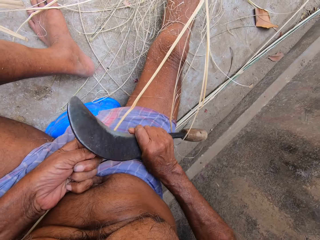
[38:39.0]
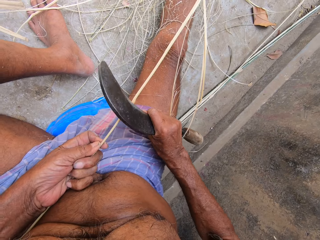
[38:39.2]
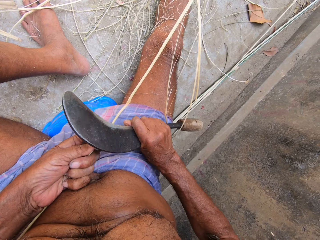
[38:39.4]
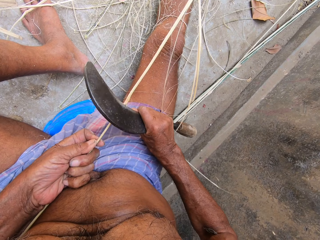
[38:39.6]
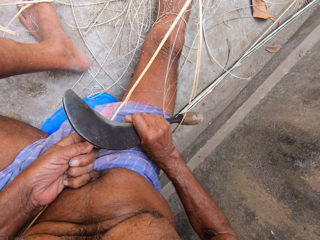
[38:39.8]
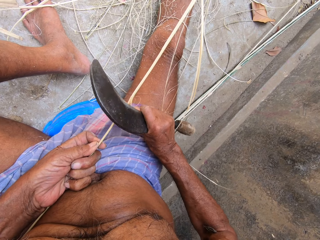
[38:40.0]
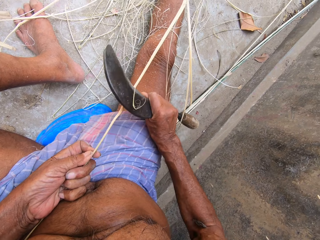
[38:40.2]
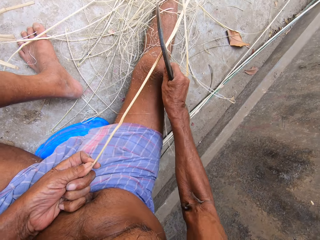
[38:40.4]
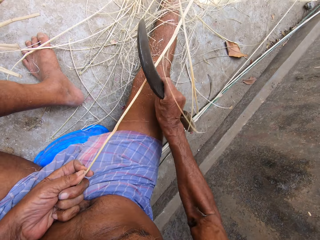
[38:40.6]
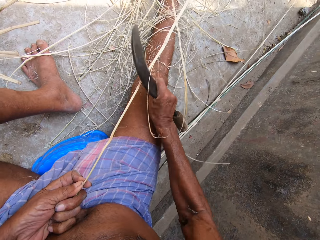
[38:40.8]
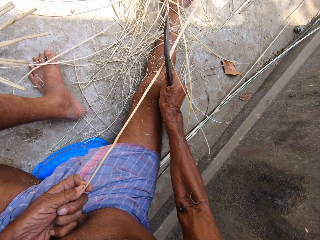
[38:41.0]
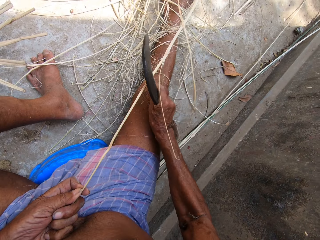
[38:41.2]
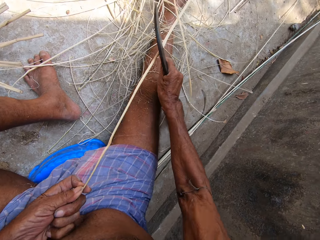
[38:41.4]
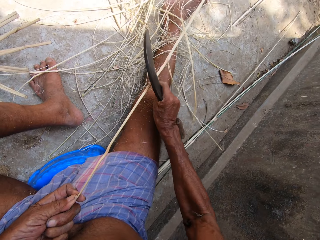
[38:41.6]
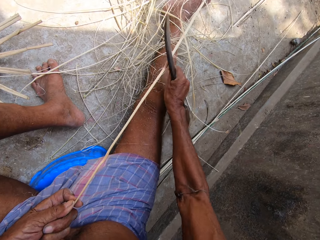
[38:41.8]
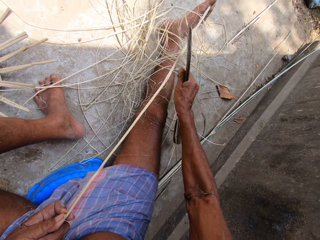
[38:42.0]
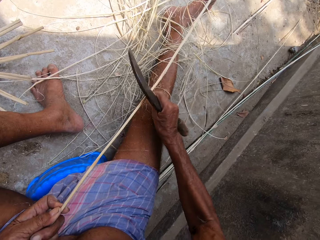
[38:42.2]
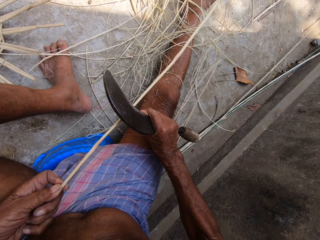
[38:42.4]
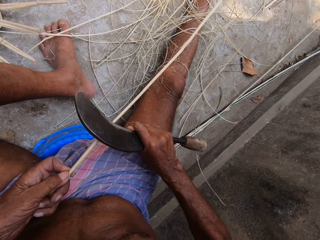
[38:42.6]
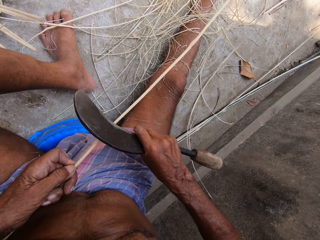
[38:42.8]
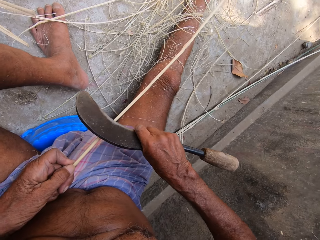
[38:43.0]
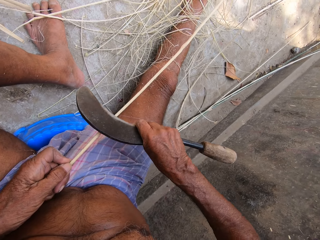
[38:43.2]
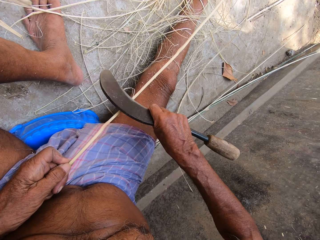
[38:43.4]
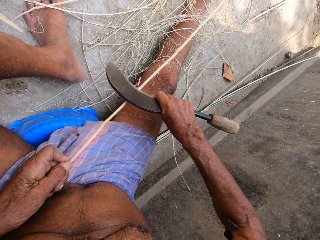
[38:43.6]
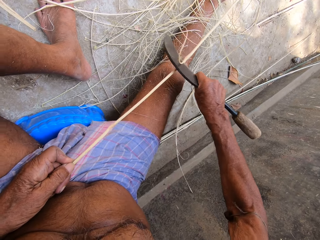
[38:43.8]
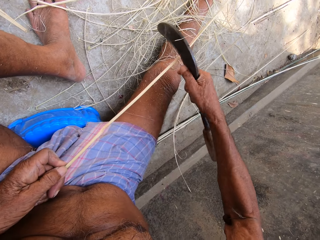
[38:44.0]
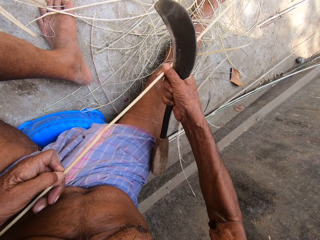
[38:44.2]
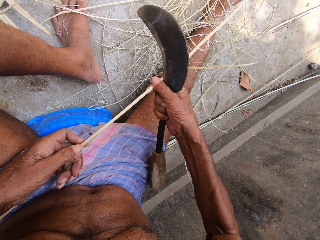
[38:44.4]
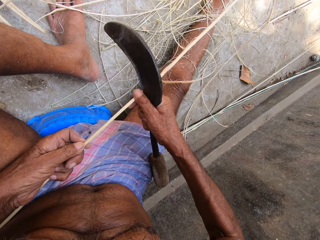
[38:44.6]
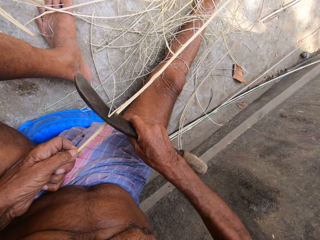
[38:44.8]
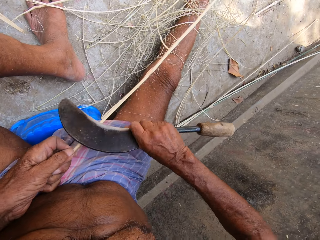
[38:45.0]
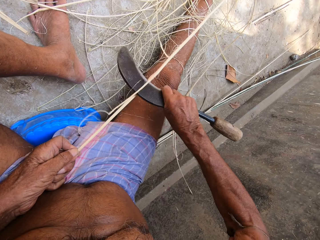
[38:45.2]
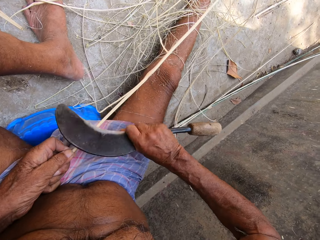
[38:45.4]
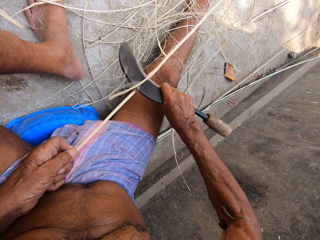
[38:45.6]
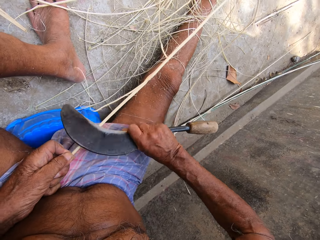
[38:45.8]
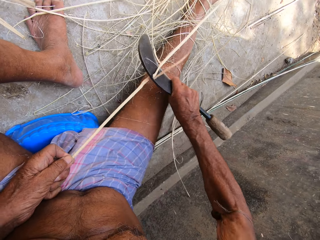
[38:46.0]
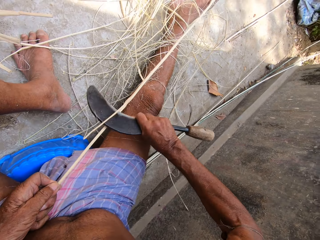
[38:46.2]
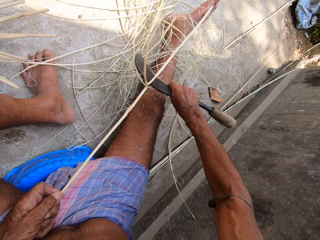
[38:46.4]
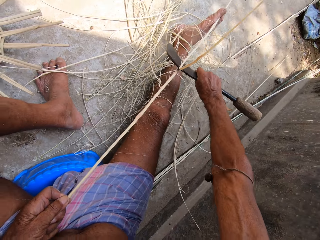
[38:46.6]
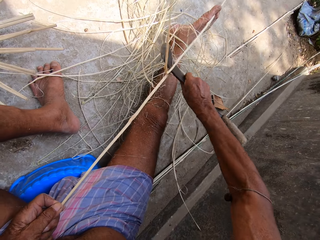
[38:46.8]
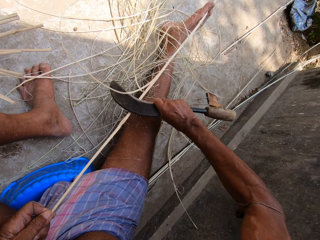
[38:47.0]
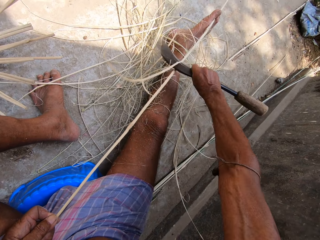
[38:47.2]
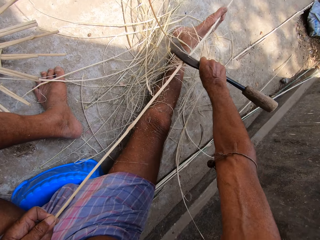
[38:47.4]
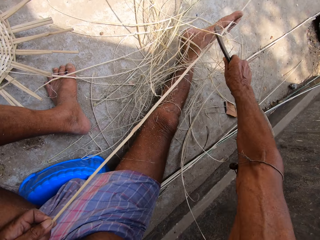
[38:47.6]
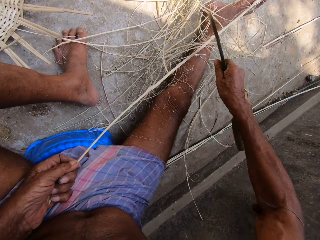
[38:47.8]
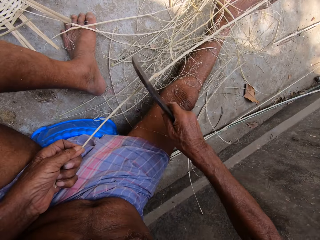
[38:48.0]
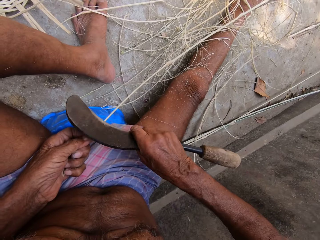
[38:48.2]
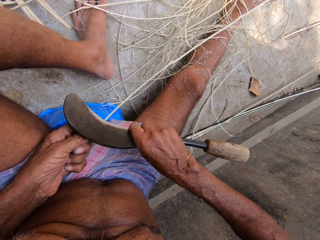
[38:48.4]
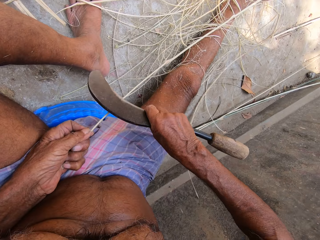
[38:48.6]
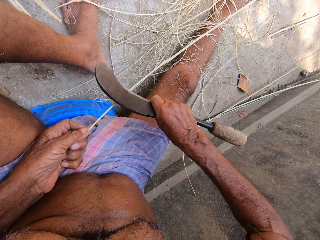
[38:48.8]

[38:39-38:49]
The camera wearer scrapes the stick blade. He scrapes it again. He adjusts the stick with his hands. He scrapes the stick blade. He holds the stick with both hands. He peels raffia from the stick in his left hand with the sickle in his right hand. He scrapes the stick blade.

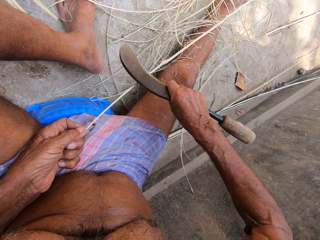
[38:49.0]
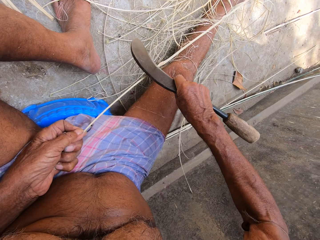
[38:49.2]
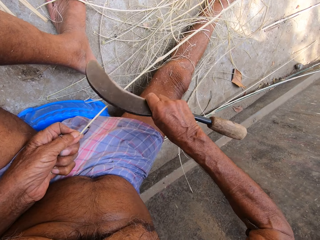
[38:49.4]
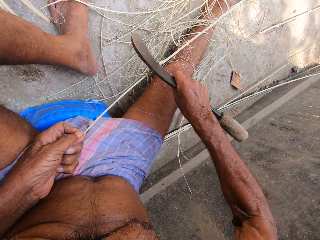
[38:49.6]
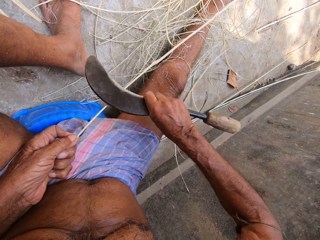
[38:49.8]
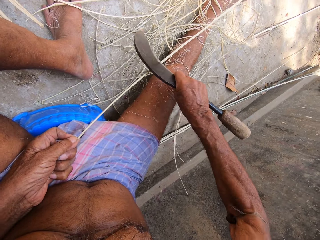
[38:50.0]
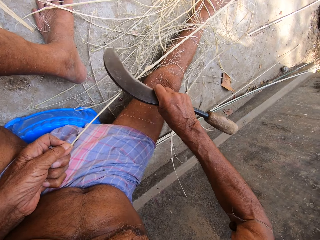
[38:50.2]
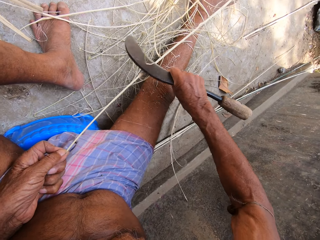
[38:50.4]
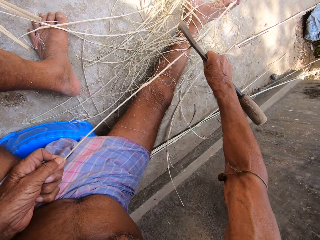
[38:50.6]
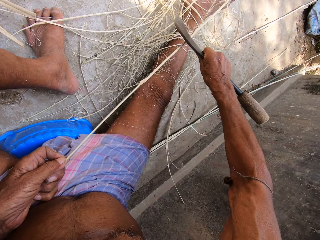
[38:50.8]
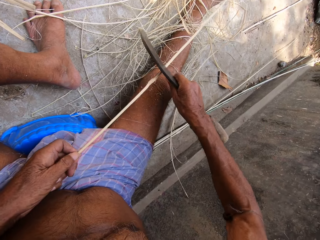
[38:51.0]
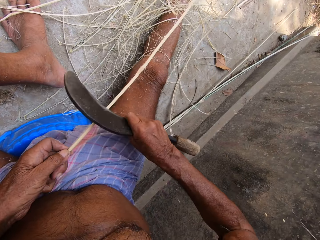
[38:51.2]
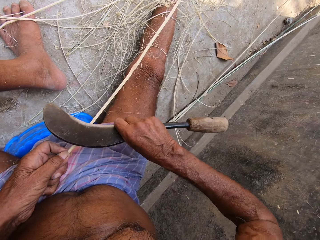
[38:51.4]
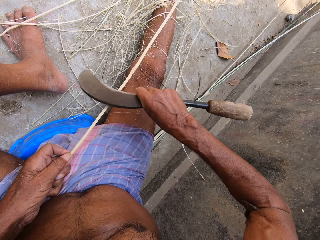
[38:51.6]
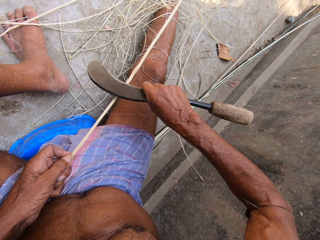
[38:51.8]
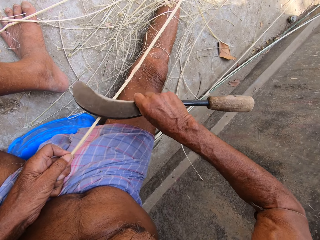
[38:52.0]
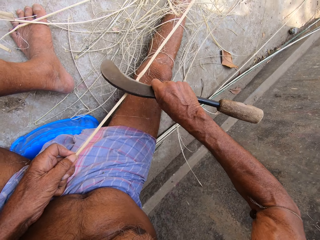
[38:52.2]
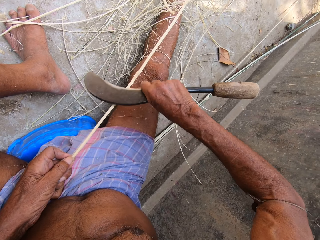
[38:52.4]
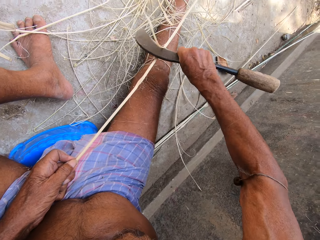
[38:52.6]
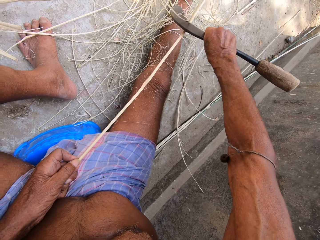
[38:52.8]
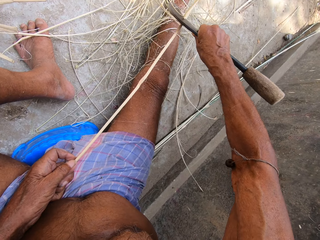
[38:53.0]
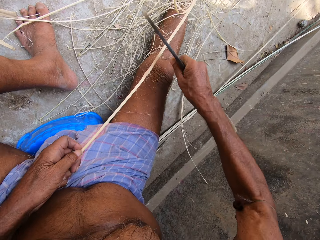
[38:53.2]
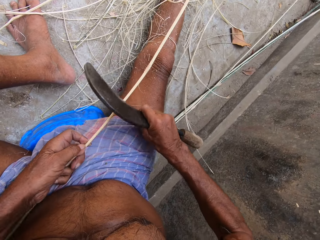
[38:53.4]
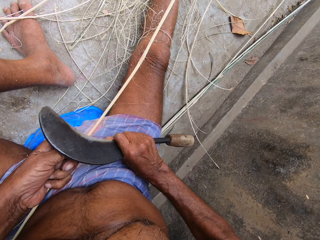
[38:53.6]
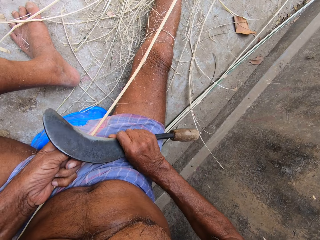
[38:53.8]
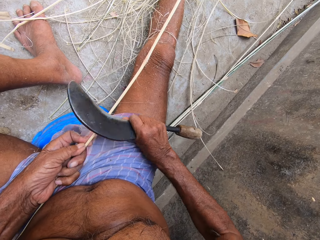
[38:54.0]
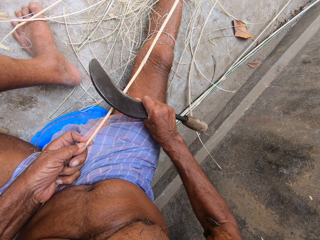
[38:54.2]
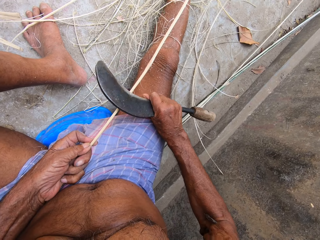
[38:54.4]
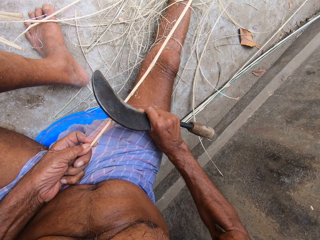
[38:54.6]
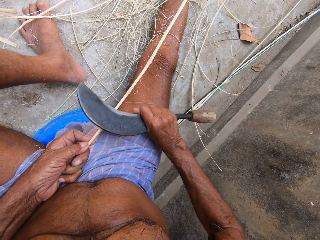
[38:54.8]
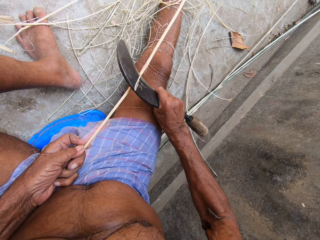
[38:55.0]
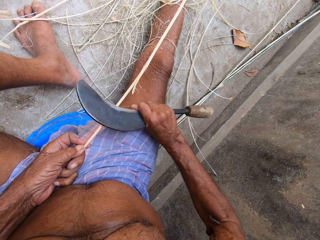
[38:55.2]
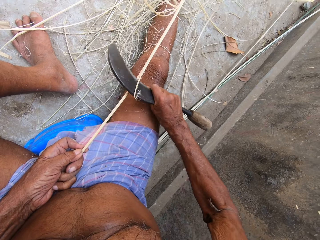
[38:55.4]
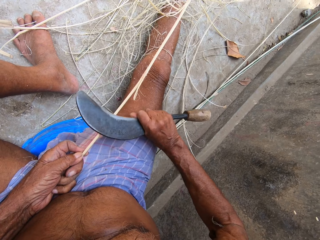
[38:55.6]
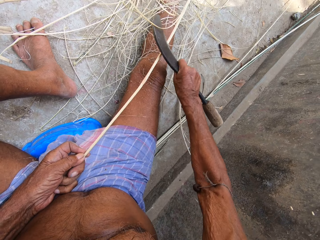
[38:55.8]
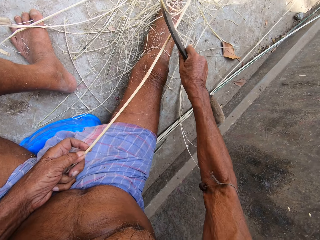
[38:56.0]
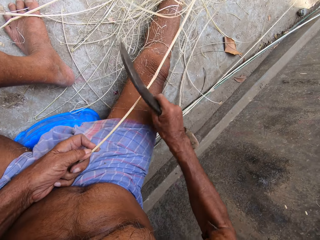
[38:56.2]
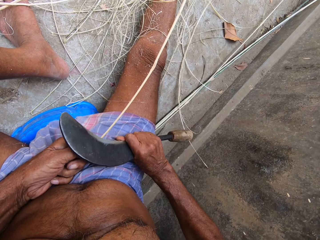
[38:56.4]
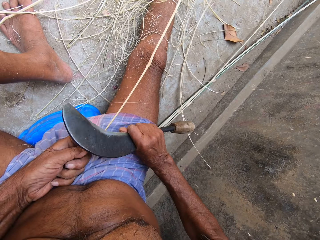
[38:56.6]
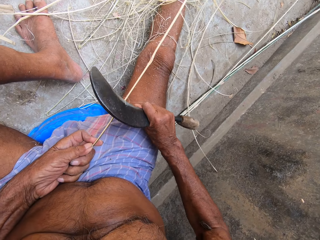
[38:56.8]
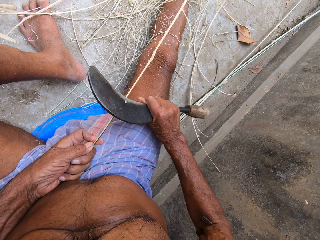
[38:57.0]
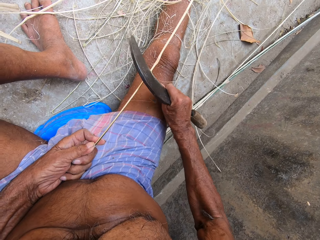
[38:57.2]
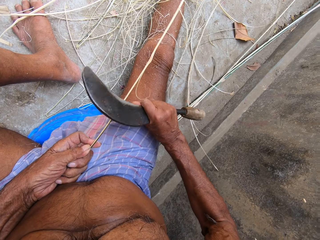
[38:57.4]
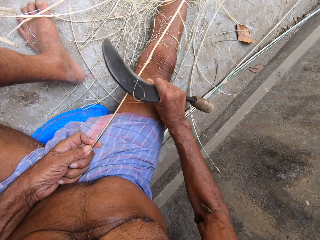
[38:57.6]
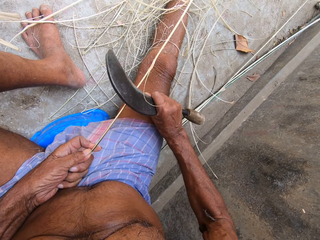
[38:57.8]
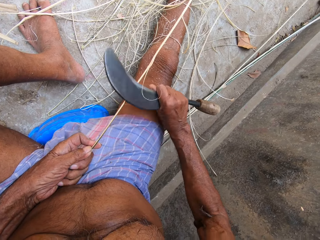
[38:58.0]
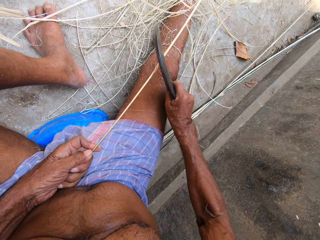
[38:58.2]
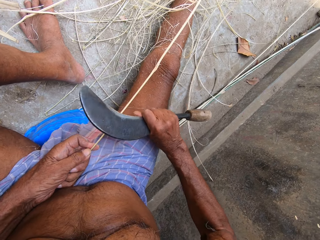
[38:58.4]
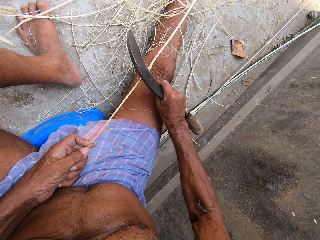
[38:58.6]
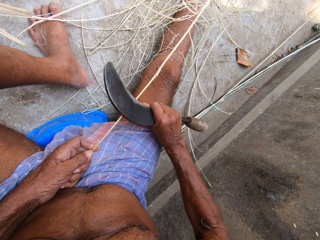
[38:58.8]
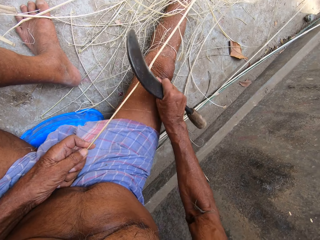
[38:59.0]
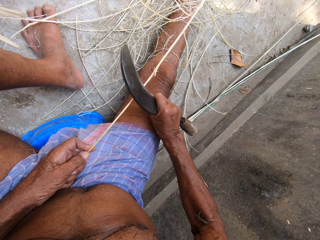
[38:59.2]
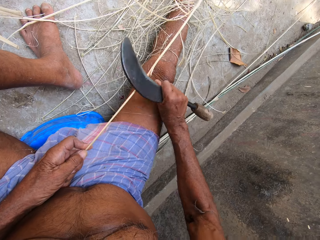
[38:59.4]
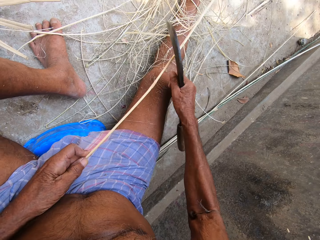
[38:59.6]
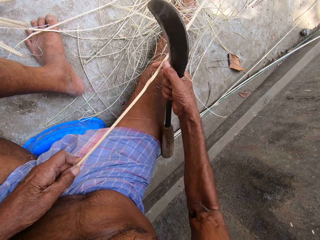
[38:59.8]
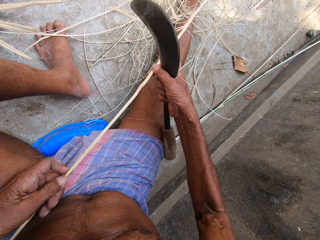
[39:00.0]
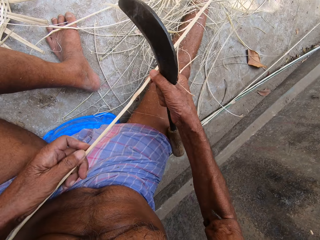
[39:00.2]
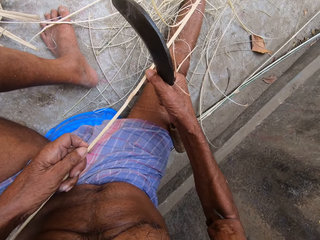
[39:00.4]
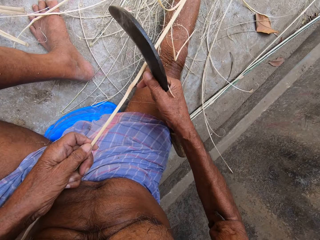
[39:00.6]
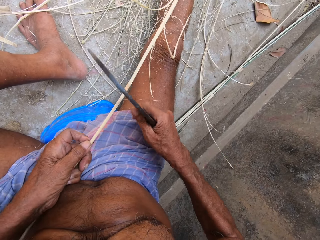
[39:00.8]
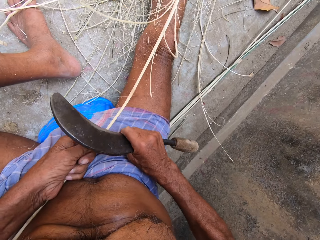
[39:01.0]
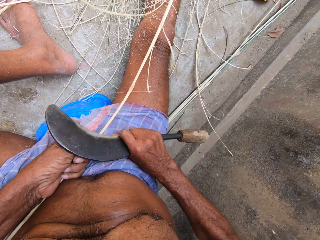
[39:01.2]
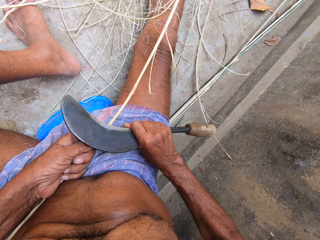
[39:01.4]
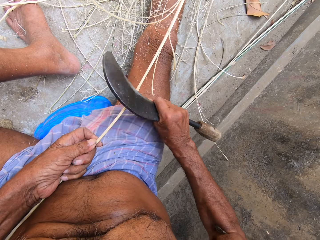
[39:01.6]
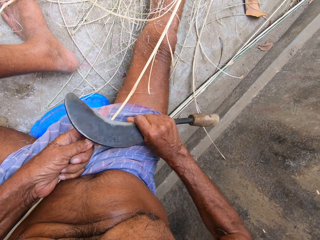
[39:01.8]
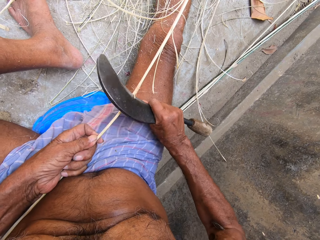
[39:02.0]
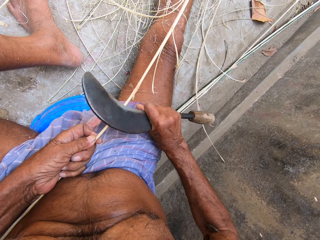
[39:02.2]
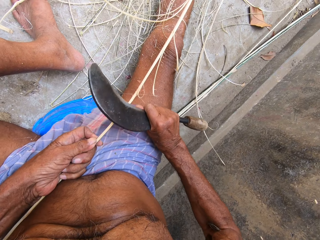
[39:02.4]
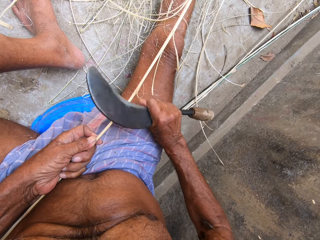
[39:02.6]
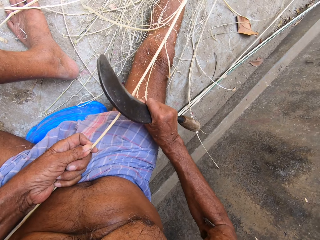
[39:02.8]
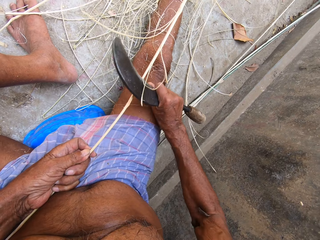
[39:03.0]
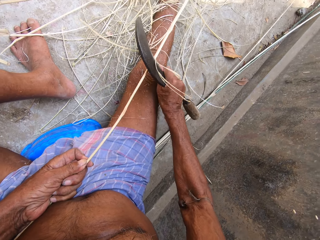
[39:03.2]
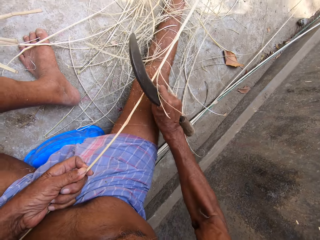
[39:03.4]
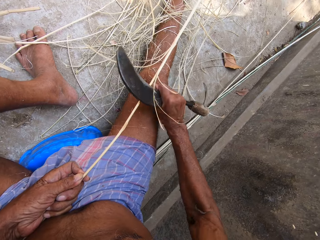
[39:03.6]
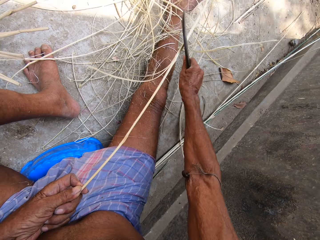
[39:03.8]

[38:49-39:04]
The camera wearer scrapes the stick blade repeatedly. He adjusts the stick with his hands. He holds the stick with both hands. He peels raffia from the stick in his left hand with the sickle in his right hand. He scrapes the stick blade. He scrapes it again.
